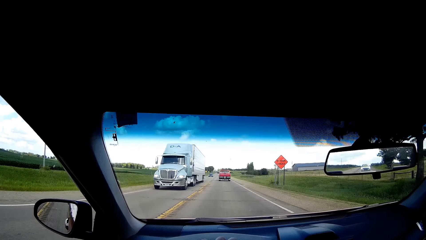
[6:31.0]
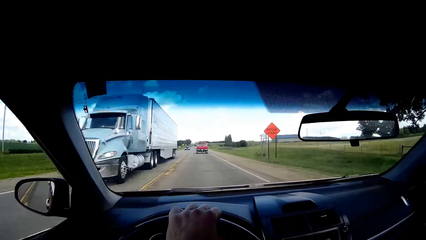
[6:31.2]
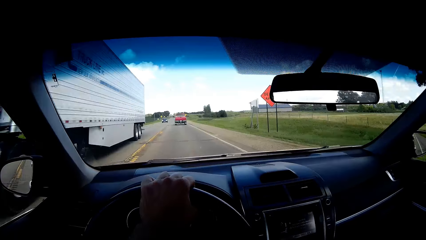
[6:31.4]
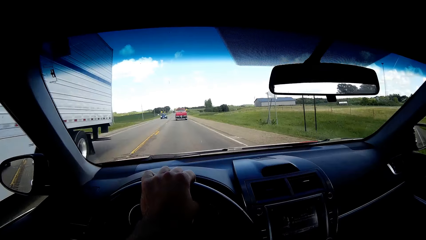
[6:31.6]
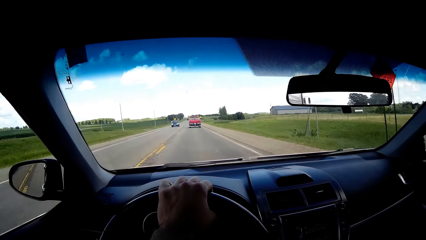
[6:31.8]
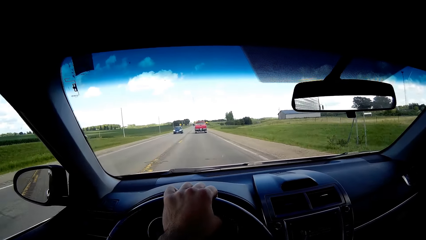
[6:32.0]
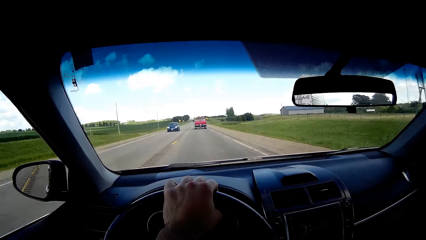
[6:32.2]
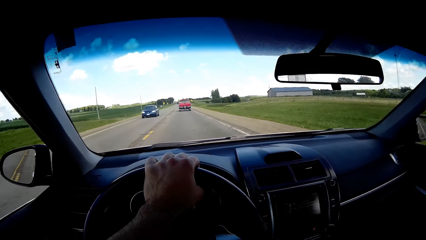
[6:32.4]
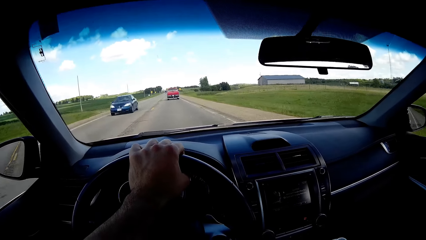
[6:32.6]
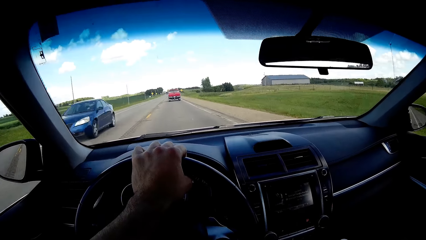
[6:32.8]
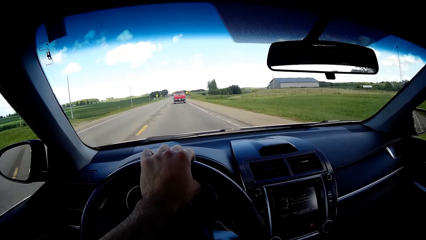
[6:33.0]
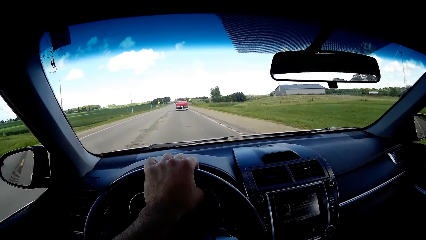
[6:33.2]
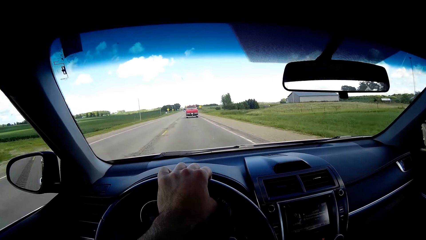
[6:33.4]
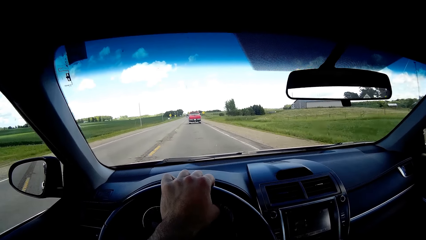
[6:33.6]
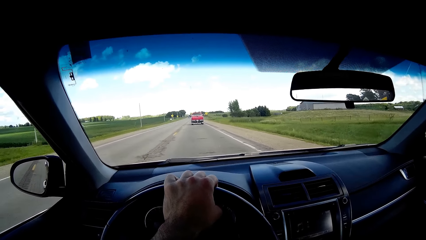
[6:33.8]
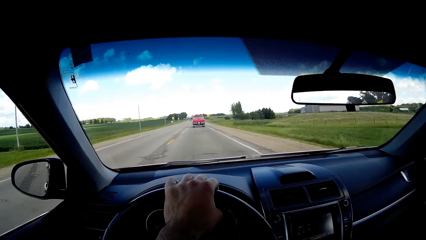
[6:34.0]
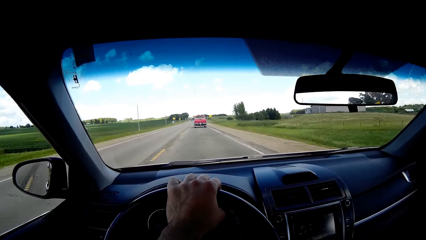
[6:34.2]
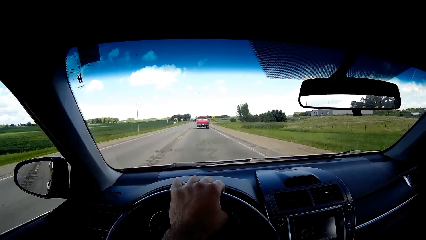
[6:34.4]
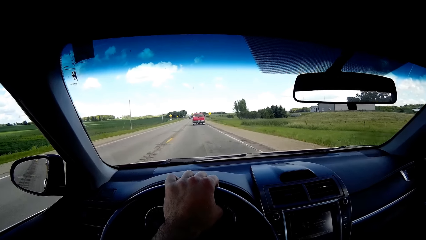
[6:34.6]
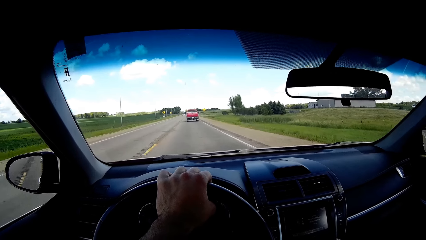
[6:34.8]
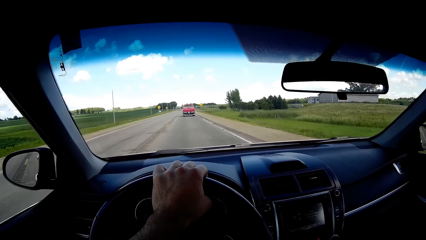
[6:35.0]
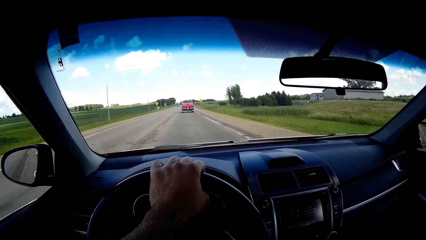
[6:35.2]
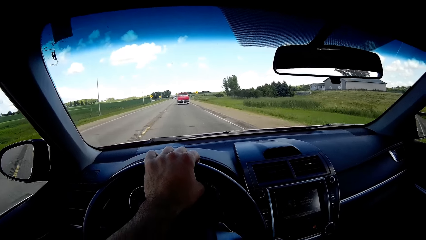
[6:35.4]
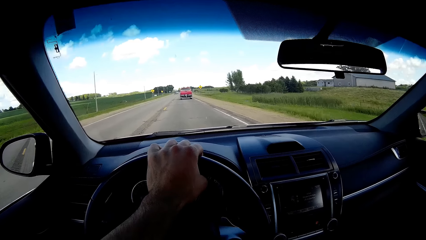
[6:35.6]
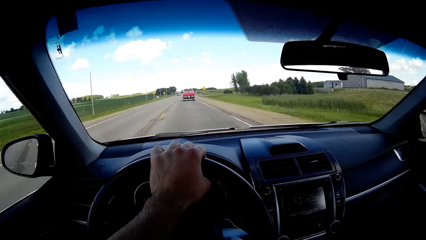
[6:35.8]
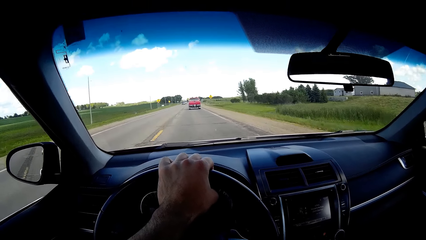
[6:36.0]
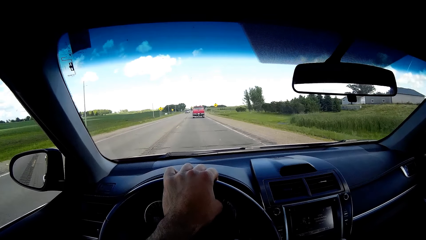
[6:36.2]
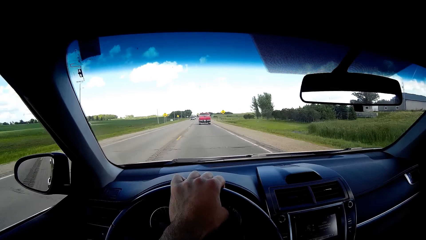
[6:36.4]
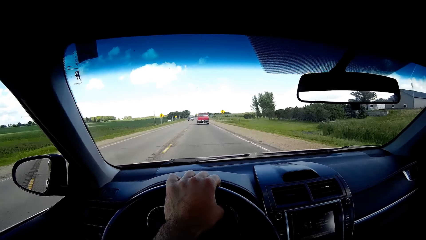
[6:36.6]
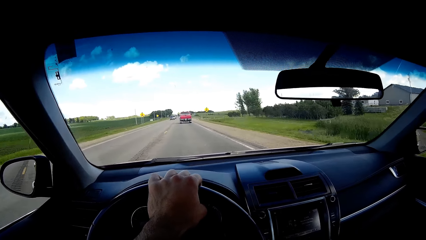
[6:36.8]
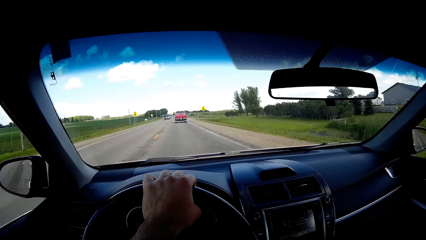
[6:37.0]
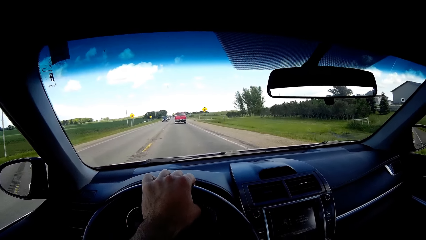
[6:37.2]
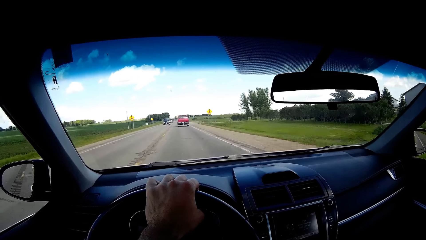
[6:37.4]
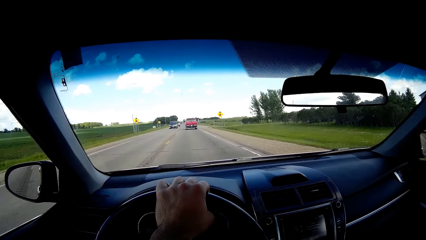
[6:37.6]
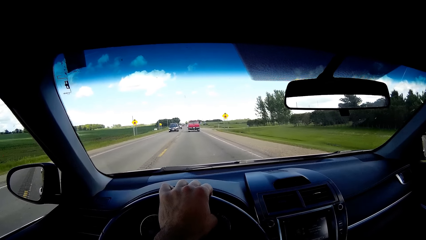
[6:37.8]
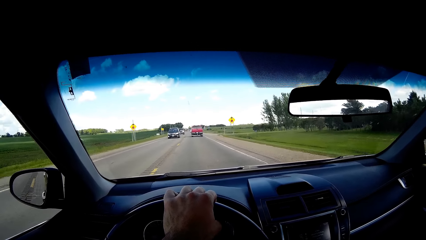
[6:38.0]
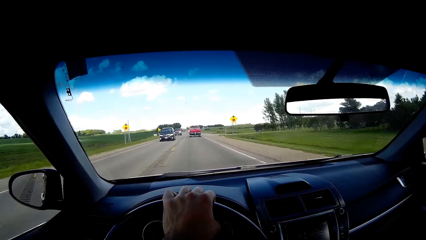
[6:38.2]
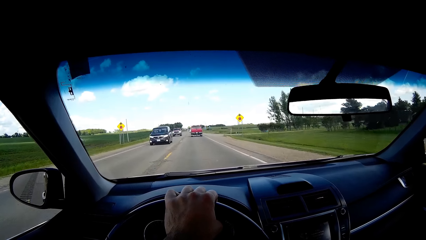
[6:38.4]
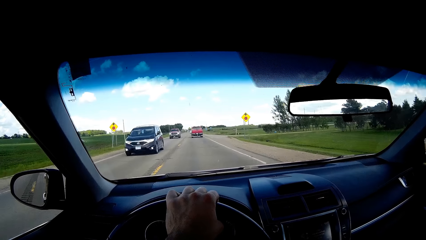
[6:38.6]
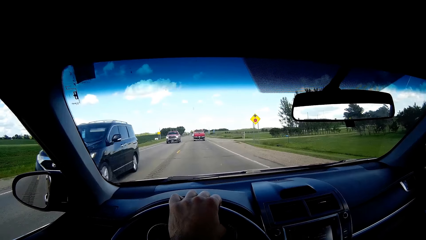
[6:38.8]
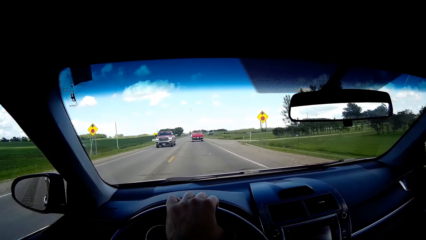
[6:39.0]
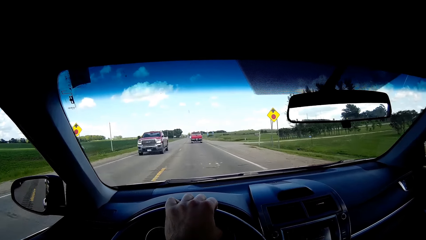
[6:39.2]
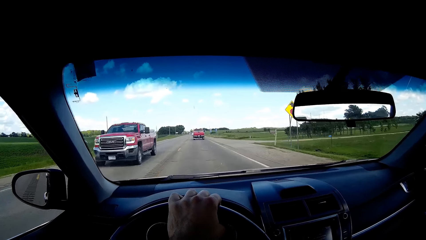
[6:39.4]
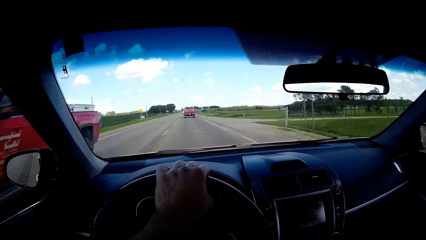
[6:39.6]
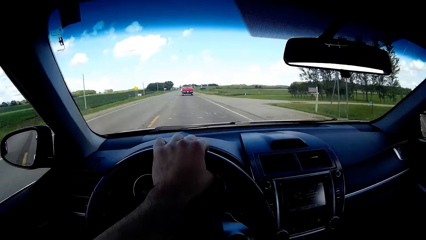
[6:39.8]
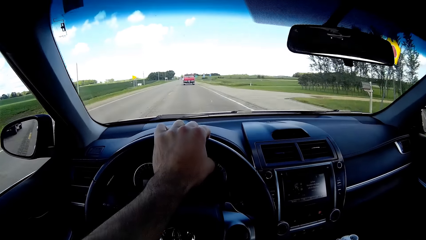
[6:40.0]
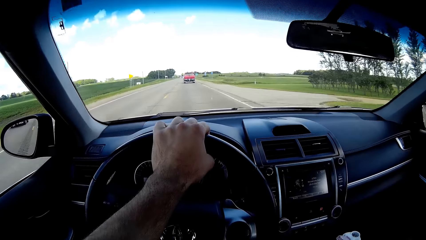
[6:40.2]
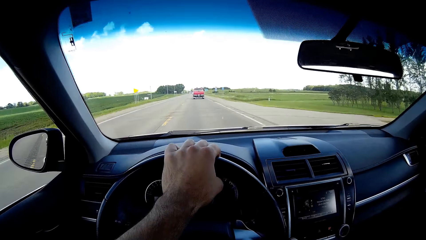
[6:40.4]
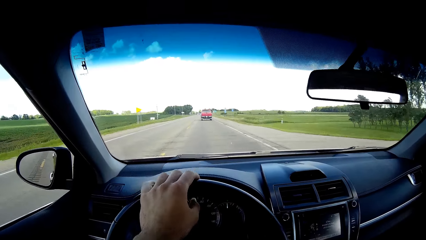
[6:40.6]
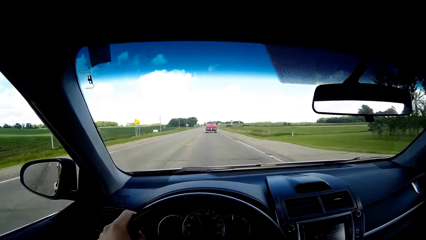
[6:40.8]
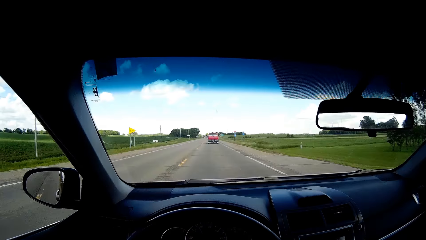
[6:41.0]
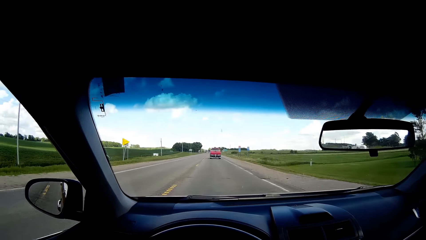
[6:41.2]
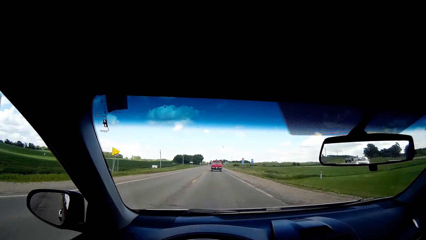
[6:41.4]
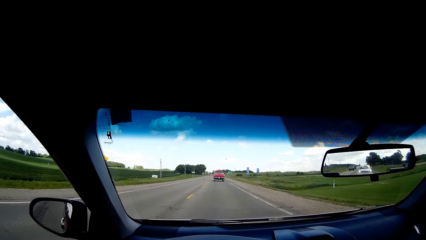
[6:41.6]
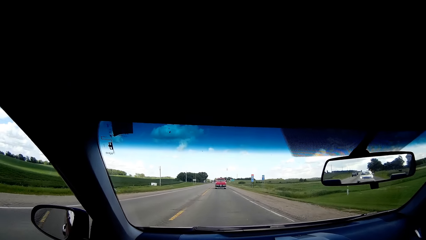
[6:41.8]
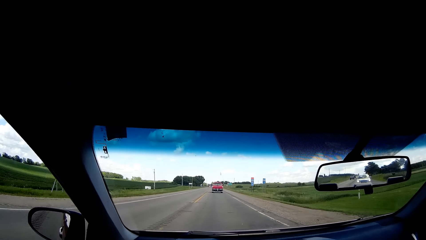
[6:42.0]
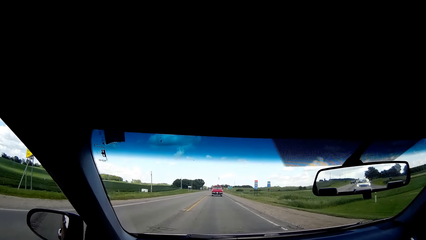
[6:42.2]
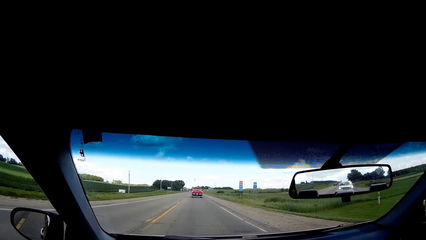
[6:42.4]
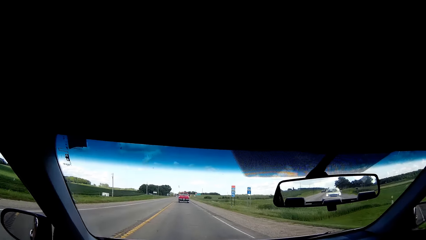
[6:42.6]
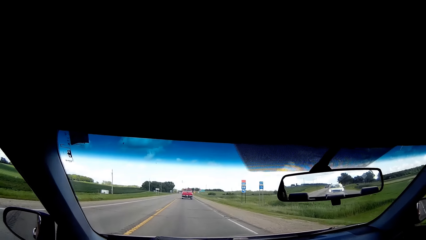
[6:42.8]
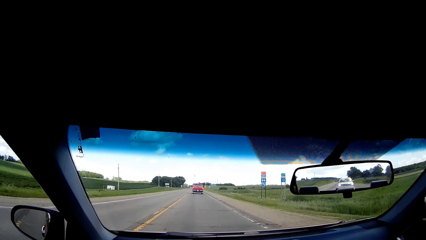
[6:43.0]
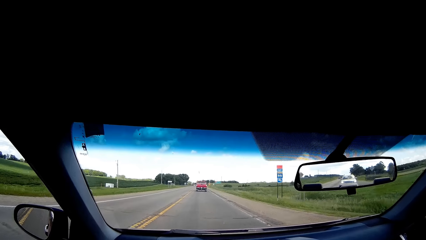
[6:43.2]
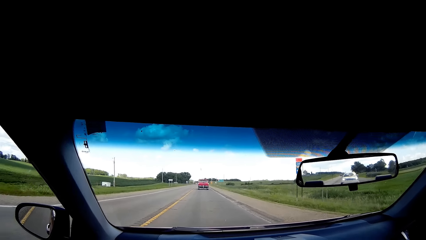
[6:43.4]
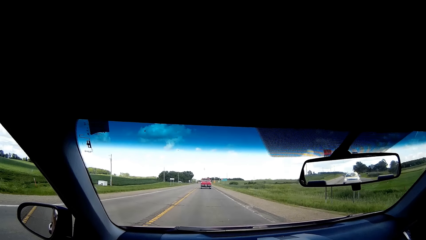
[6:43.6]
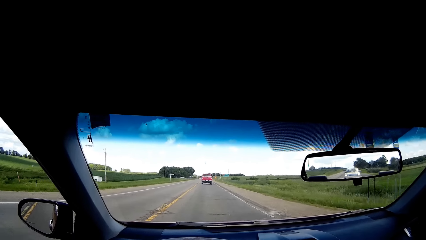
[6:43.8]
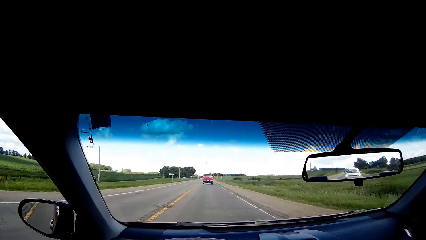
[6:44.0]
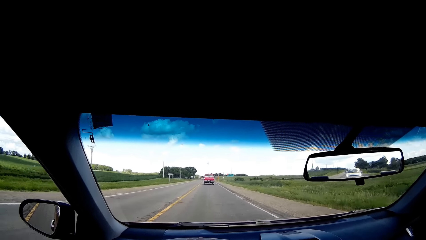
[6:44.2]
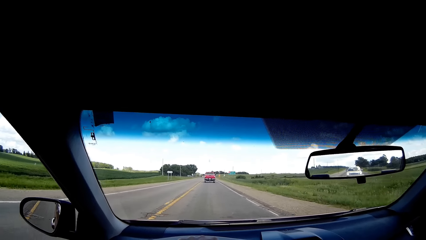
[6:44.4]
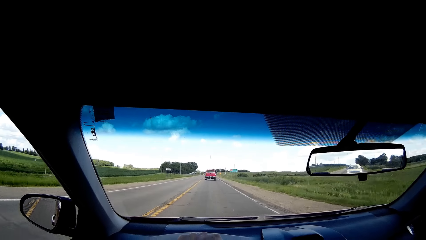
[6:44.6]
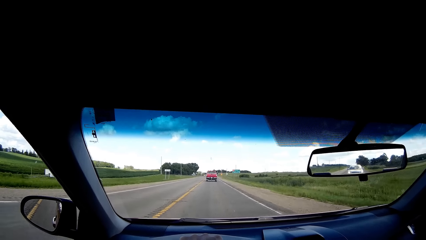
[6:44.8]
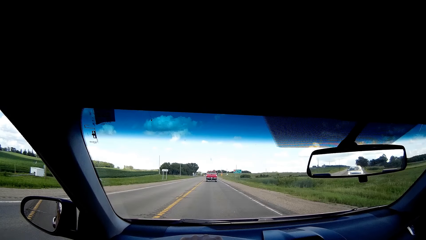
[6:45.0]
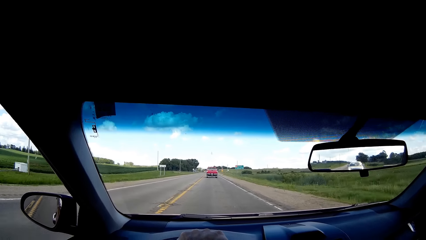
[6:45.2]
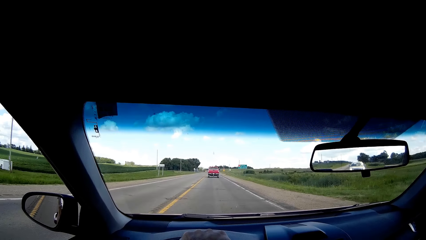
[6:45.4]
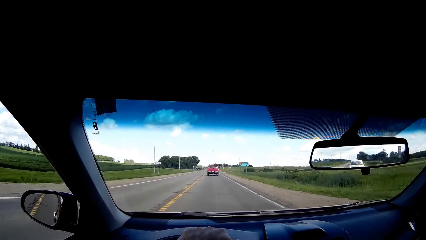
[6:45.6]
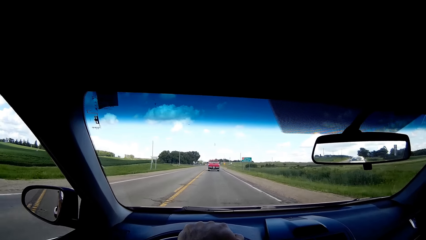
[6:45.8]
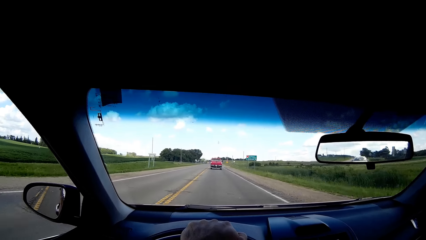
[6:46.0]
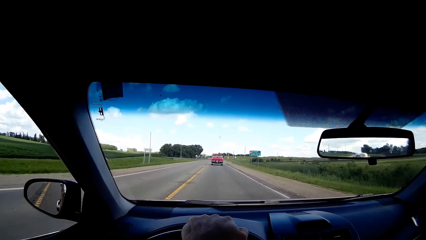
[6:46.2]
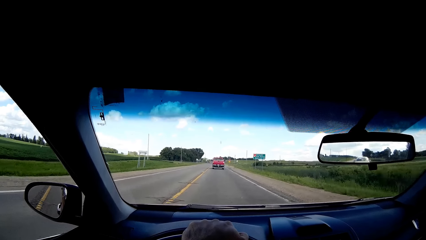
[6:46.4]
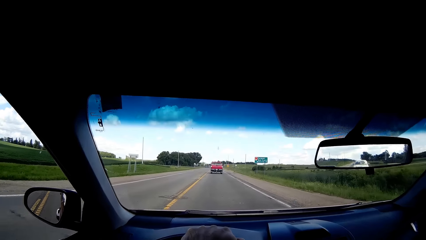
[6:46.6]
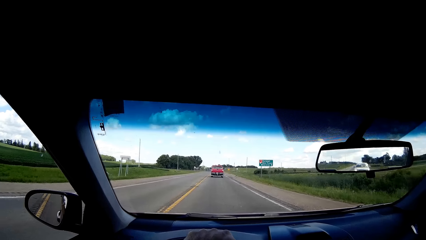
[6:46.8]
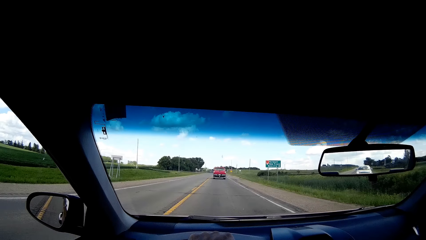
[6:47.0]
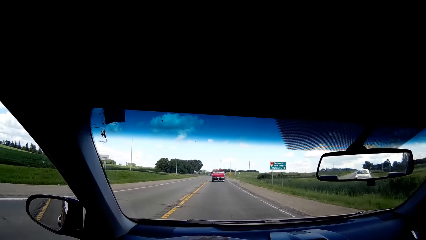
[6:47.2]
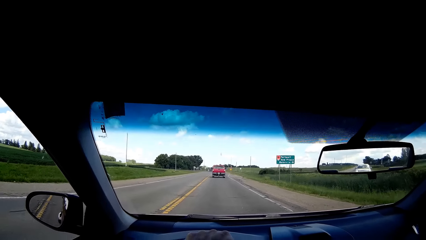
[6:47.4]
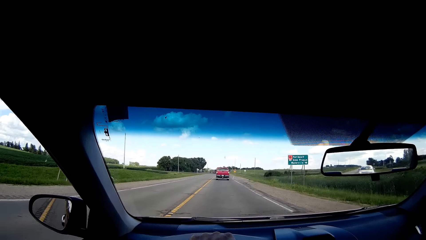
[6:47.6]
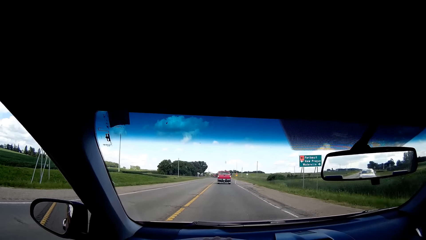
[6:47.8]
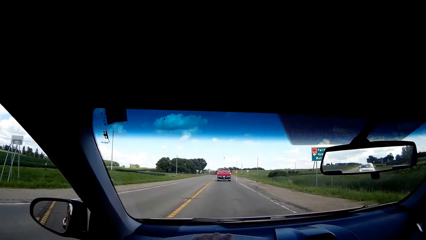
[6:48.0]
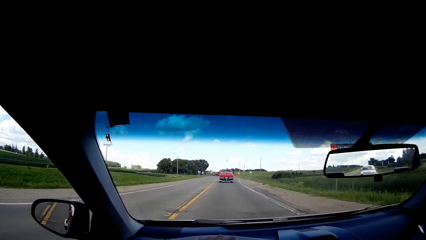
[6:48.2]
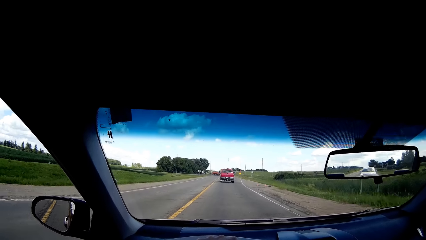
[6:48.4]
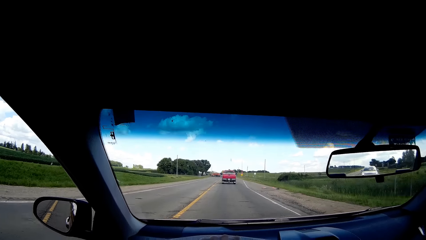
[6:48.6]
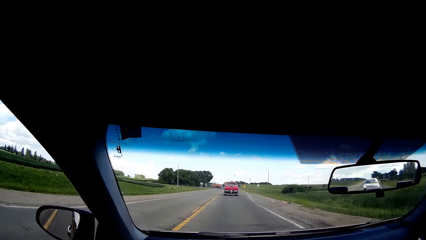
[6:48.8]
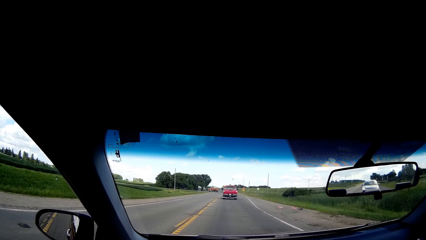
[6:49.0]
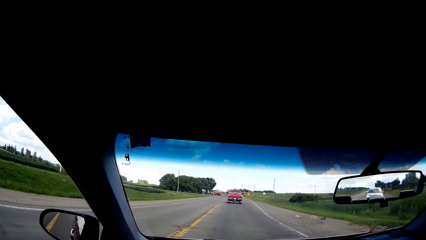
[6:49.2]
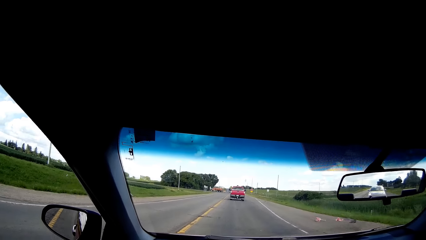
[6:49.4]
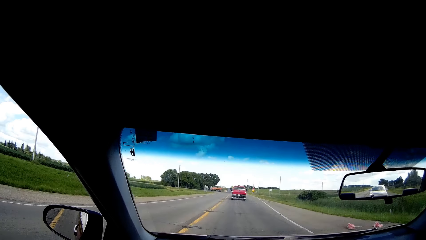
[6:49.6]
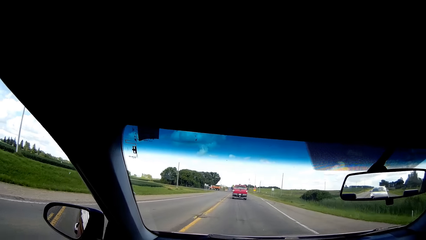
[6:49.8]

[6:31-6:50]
The camera wearer holds the vehicle's steering wheel. He slides his hand around the steering wheel. He holds the vehicle's steering wheel.
